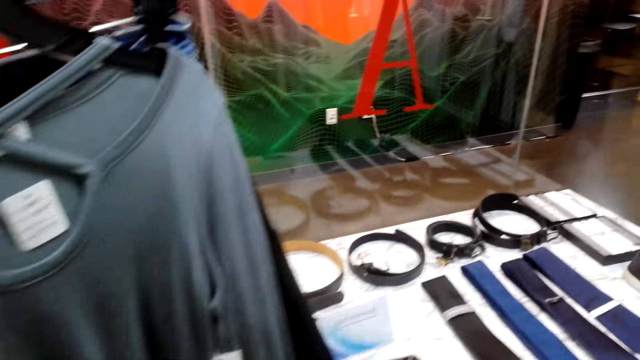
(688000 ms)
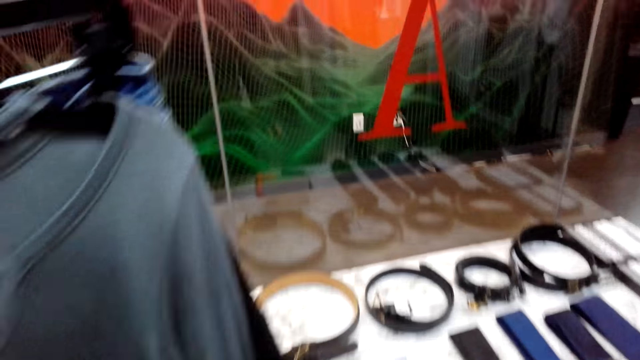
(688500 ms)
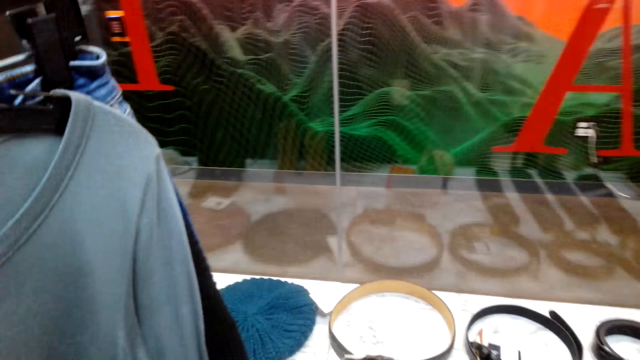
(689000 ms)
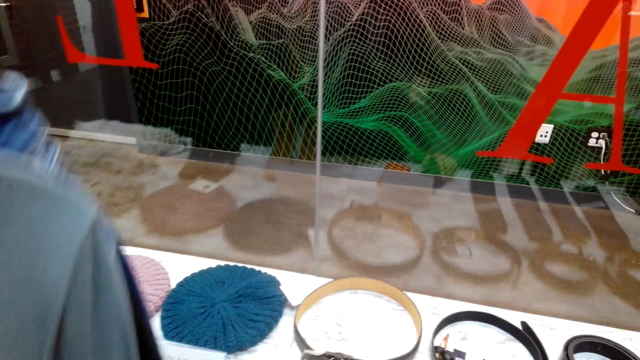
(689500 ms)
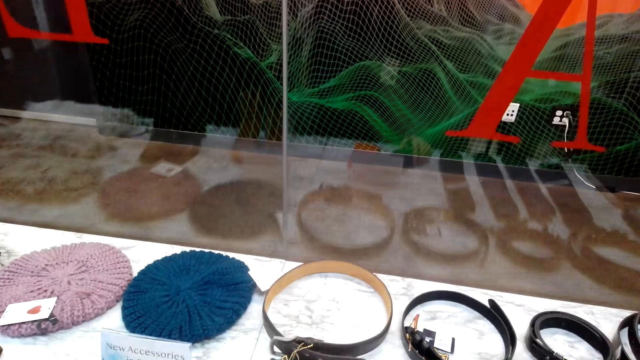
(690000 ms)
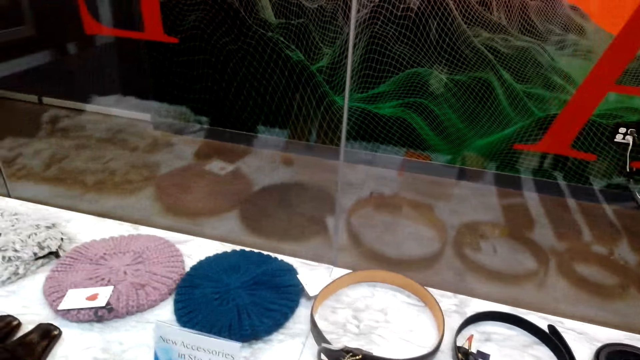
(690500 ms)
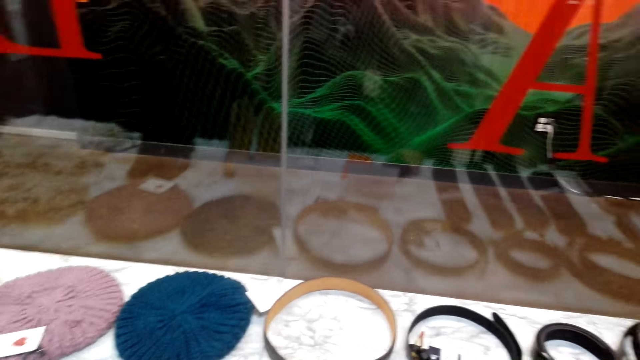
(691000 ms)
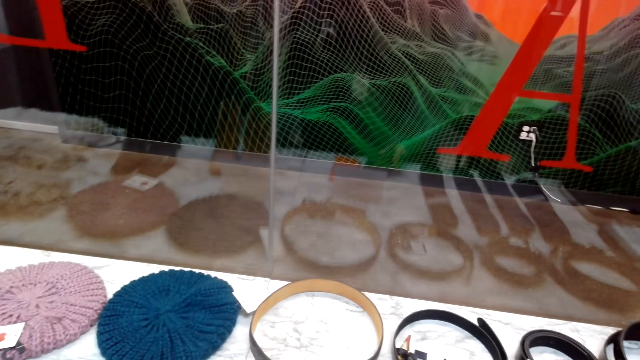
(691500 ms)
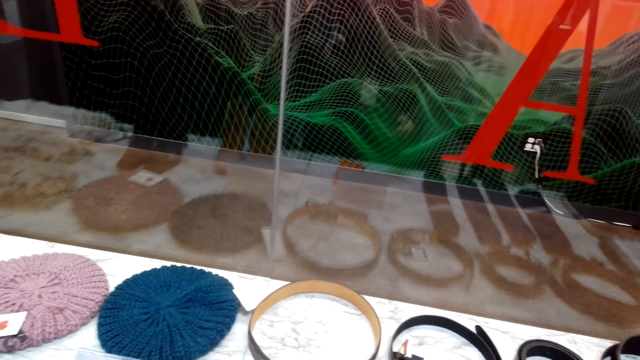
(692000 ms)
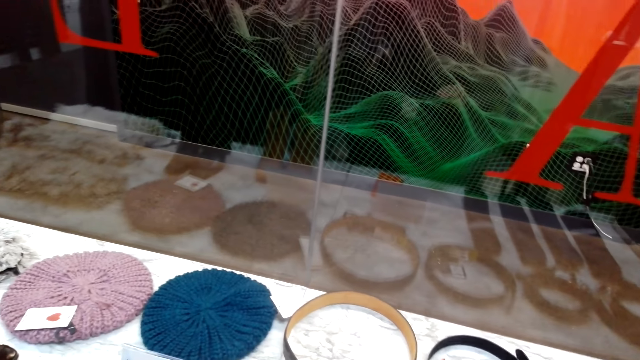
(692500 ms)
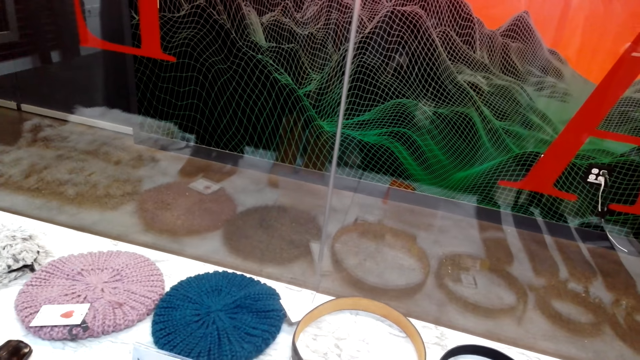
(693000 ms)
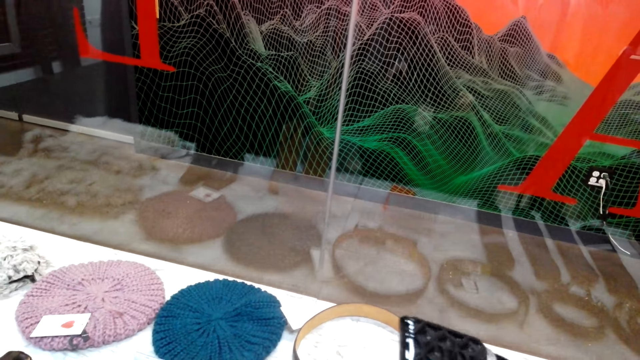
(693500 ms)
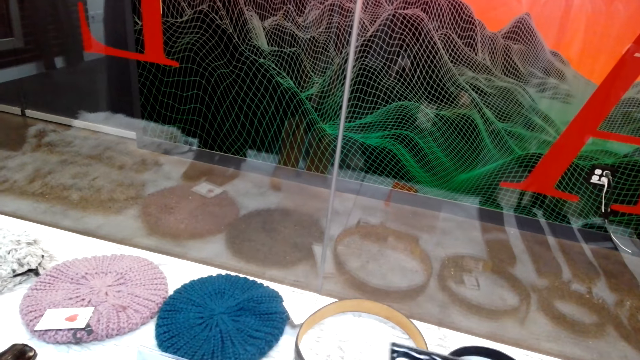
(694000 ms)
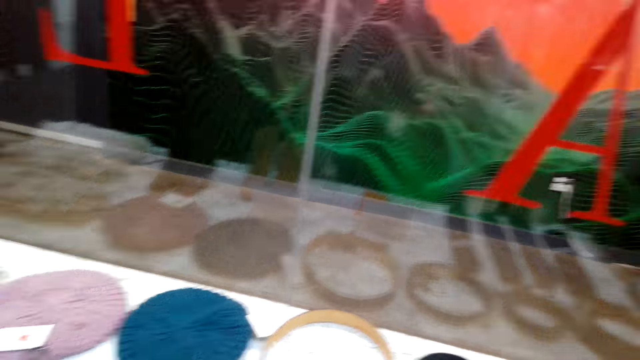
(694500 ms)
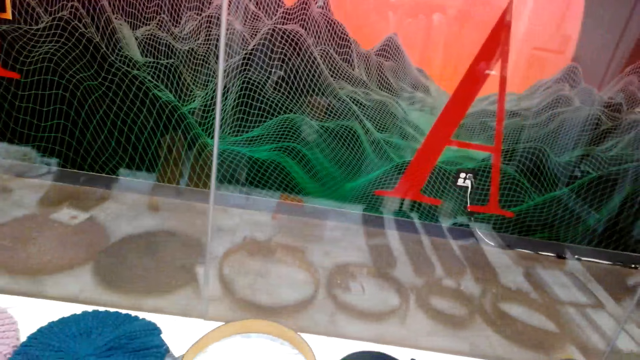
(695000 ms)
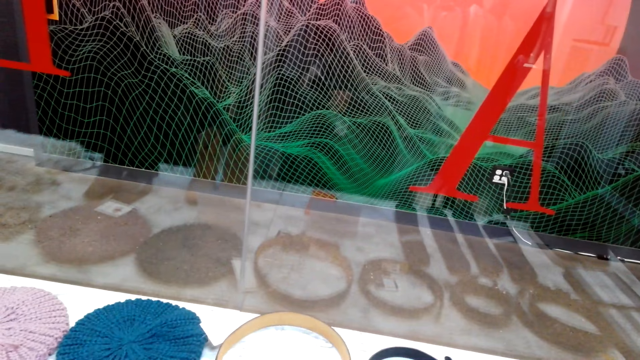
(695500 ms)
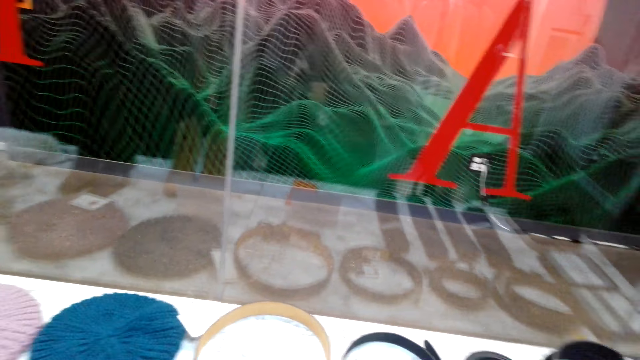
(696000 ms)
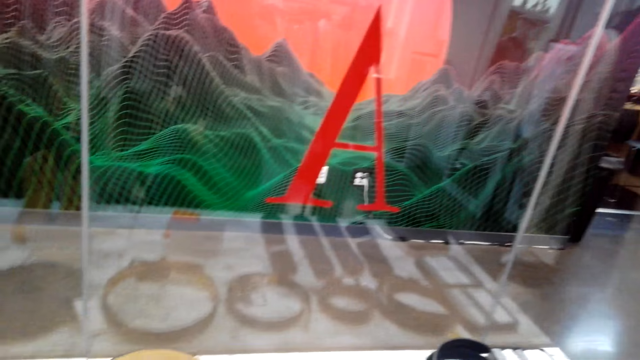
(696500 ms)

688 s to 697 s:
The camera wearer raises the clothes up with the left hand. They look at the clothes. They pick the shoes from the counter with the right hand.

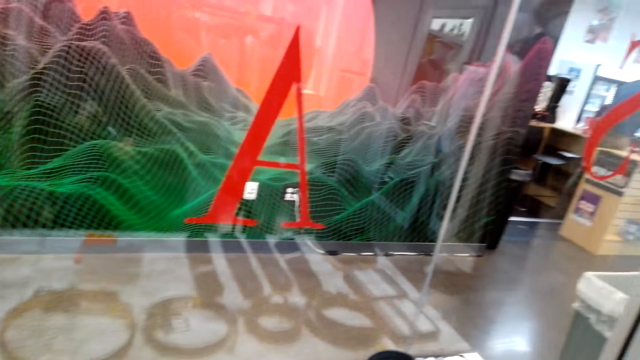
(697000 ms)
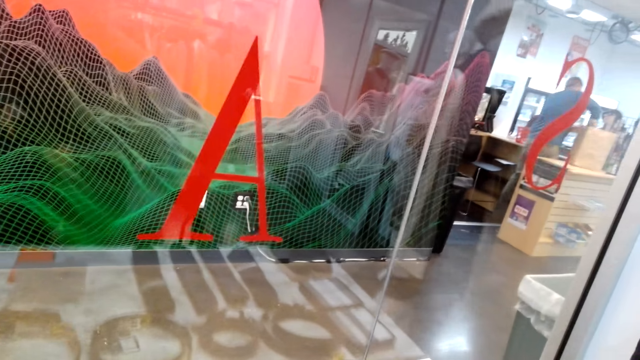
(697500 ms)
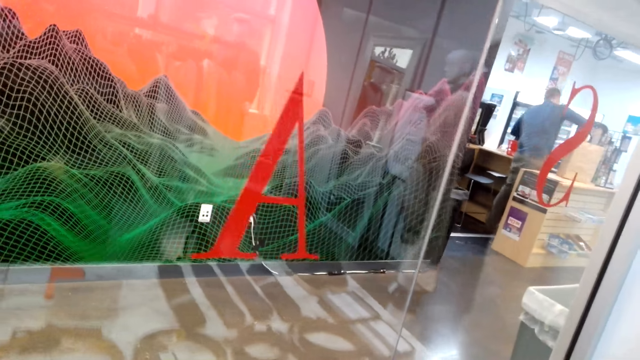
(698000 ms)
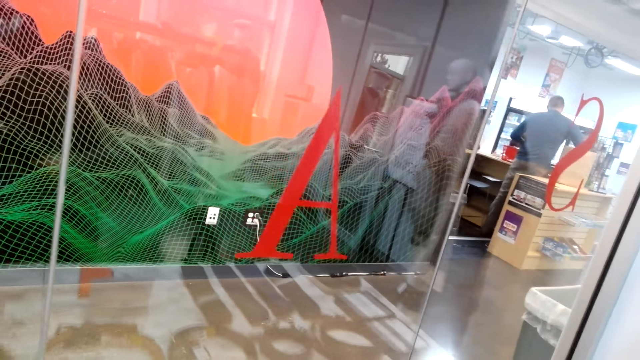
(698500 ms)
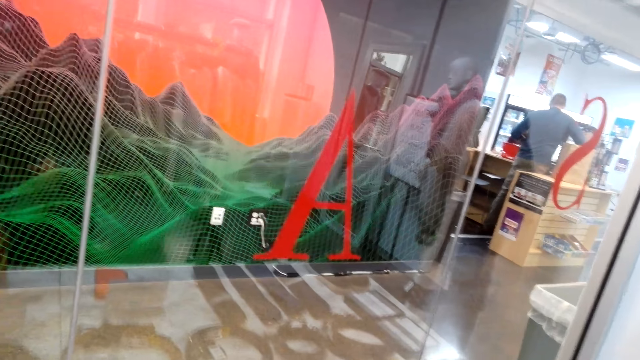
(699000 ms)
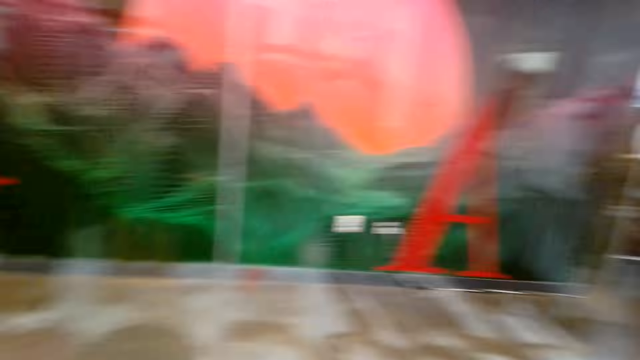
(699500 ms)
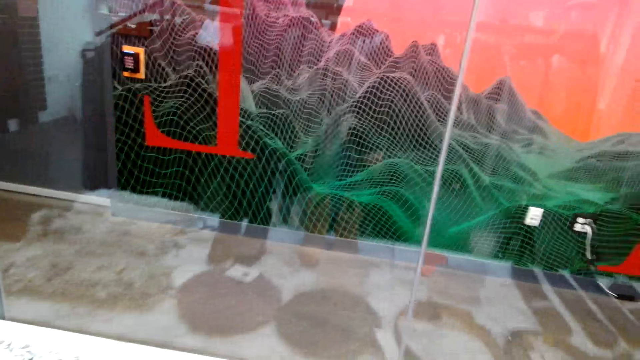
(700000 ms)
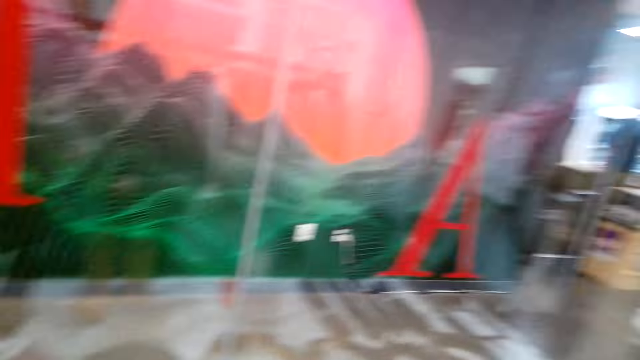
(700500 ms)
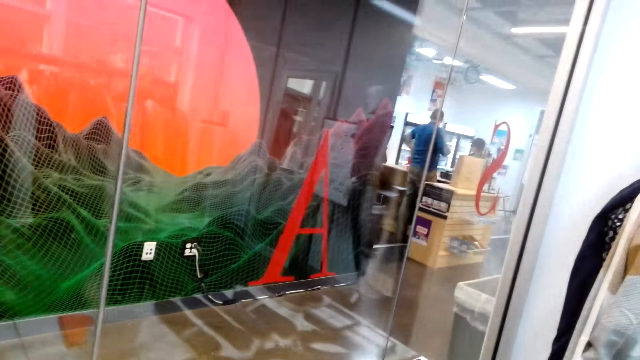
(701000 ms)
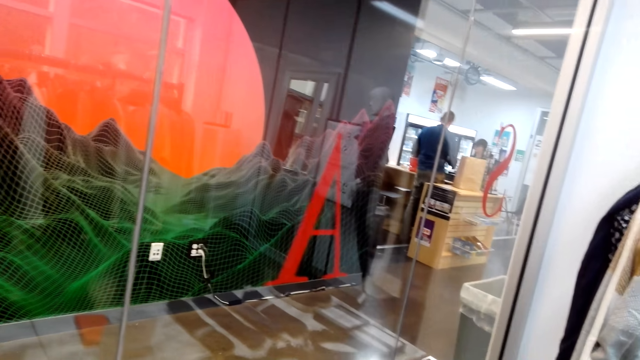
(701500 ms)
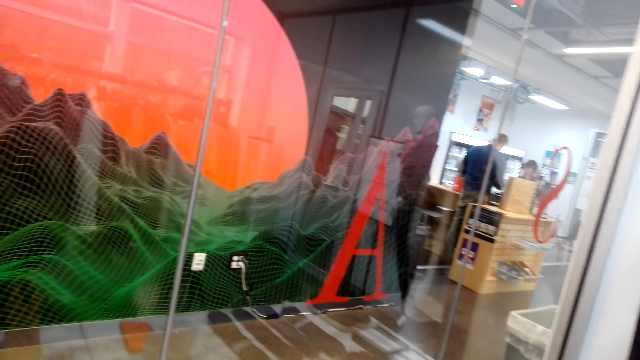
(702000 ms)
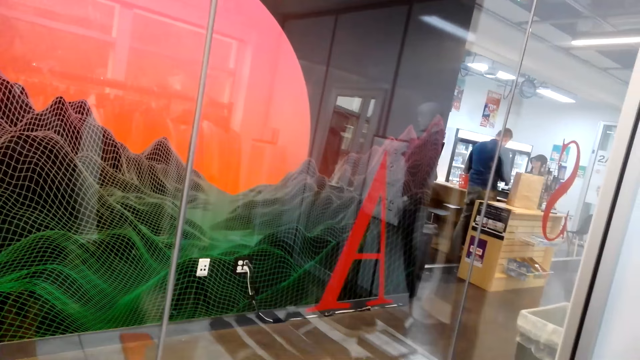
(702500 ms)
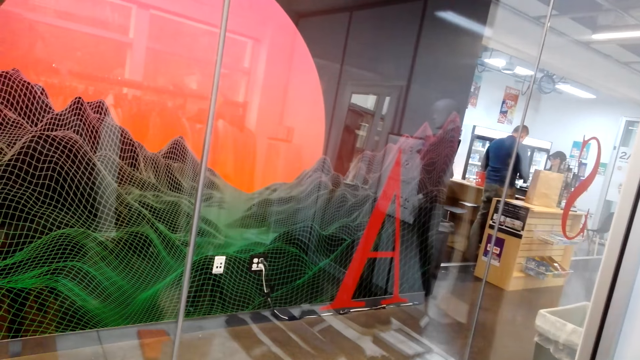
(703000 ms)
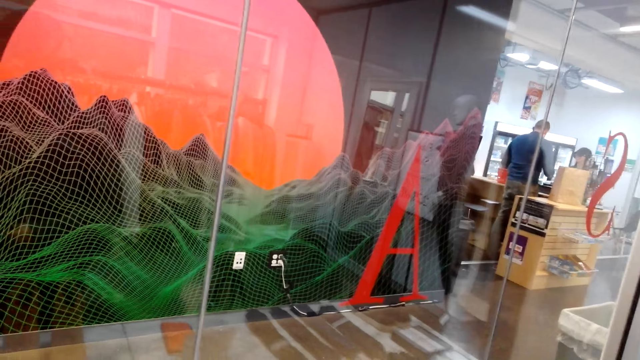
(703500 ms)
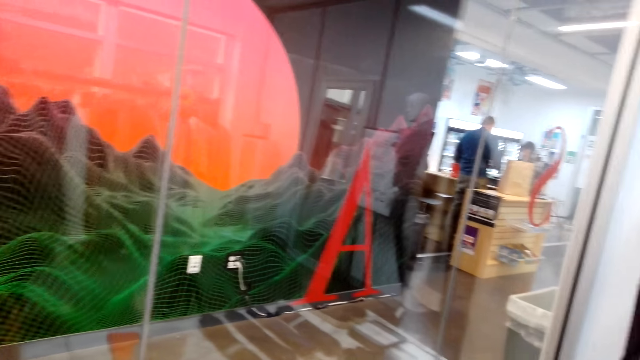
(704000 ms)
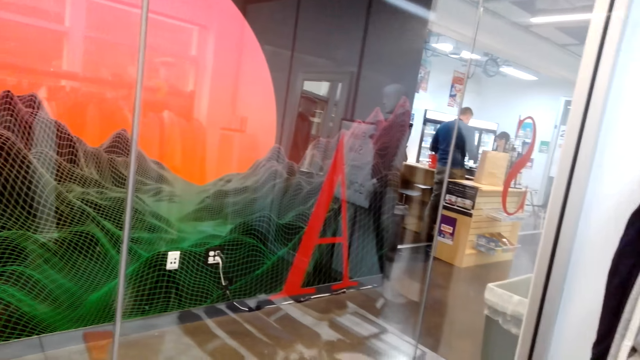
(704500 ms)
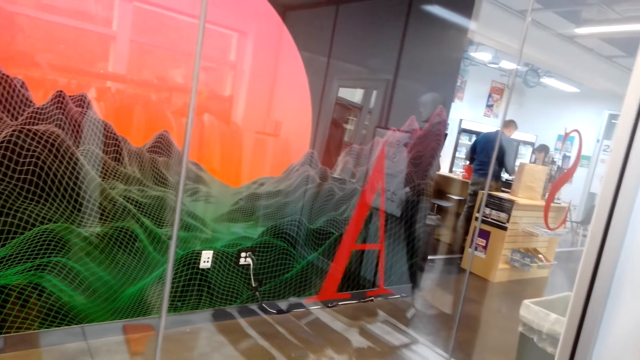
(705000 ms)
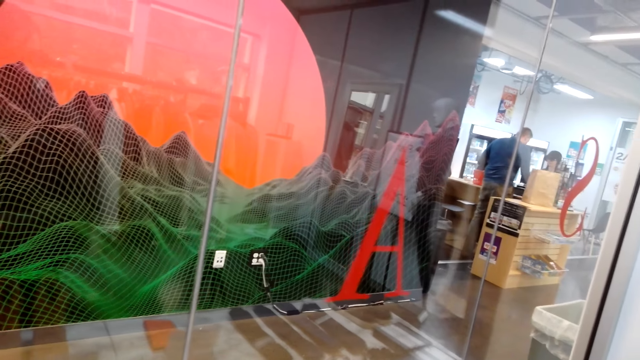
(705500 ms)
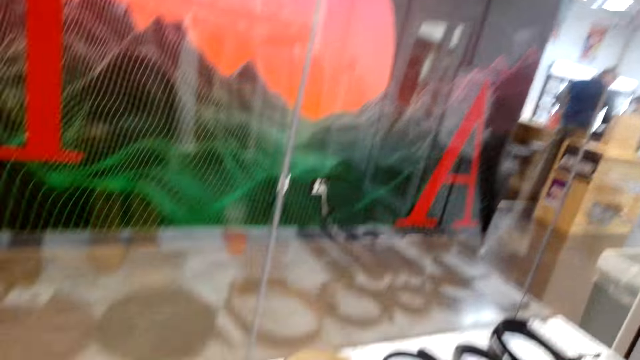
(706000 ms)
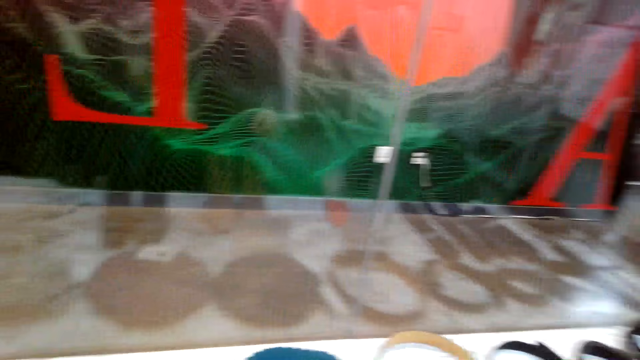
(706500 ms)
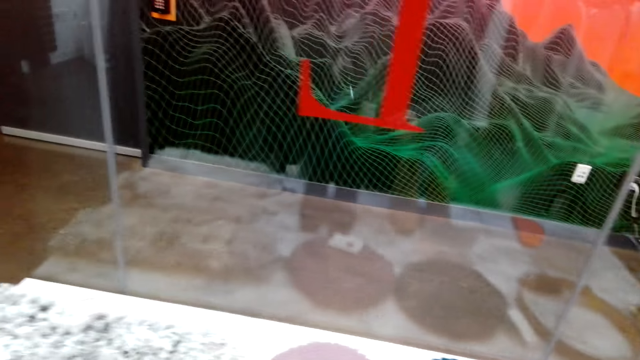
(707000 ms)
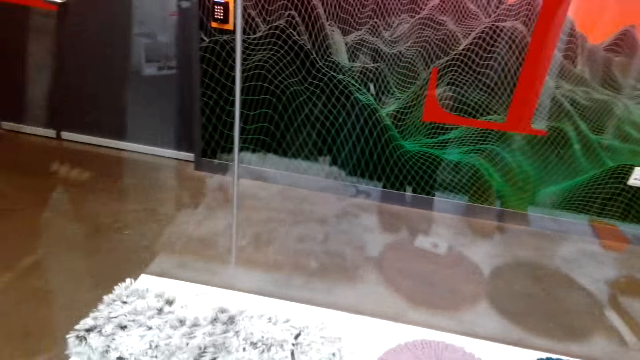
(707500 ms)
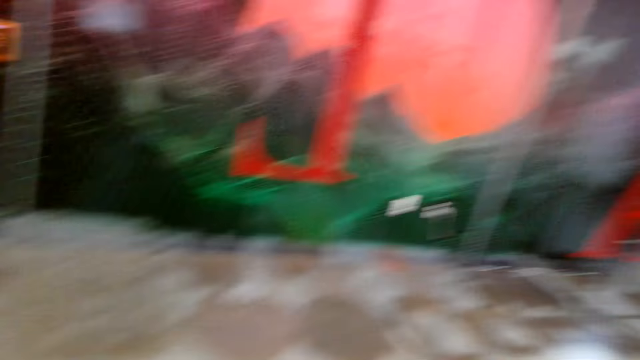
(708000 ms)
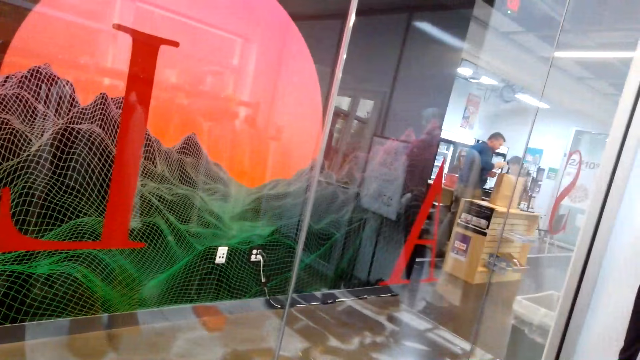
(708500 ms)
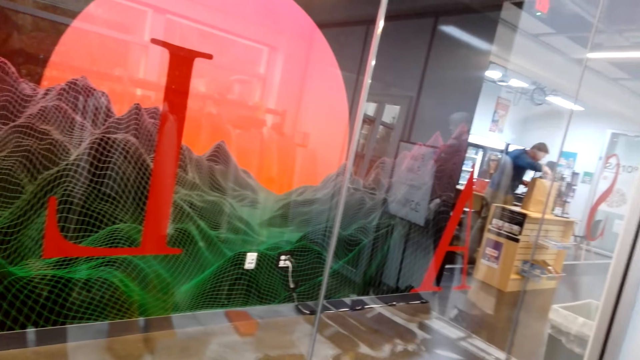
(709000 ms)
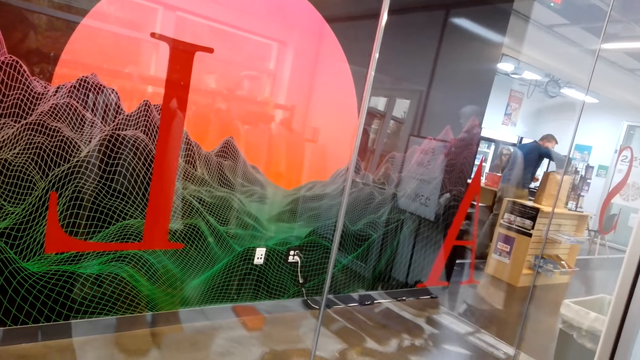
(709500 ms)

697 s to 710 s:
The camera wearer looks around. They turn around the counter.
